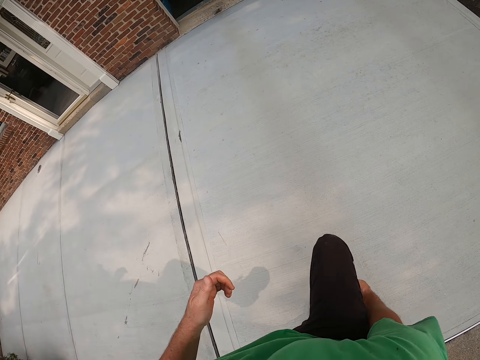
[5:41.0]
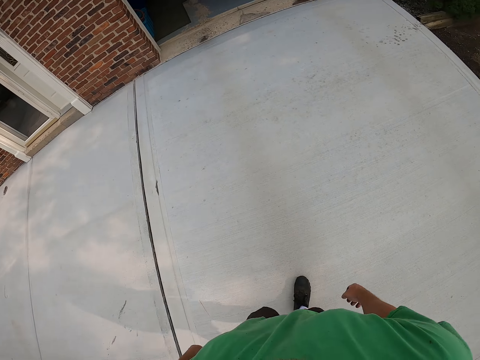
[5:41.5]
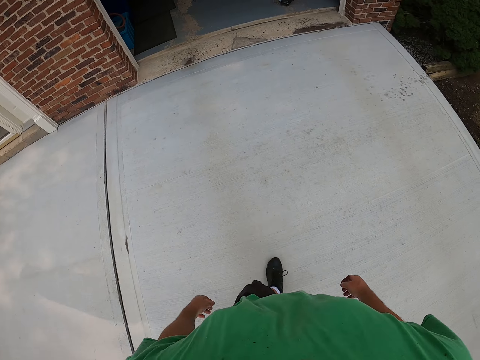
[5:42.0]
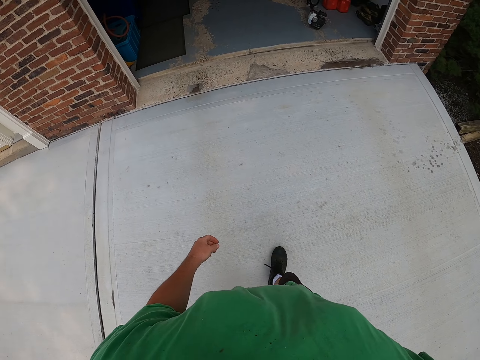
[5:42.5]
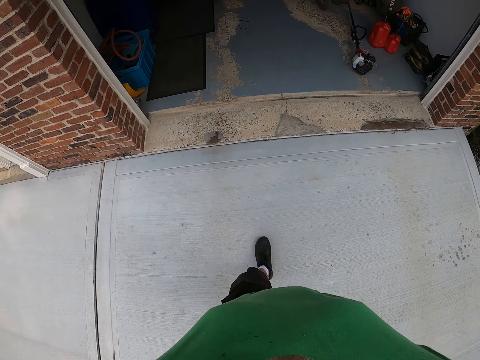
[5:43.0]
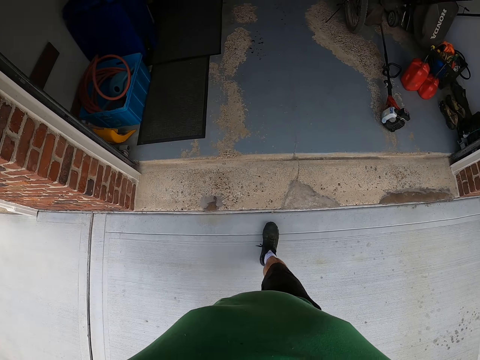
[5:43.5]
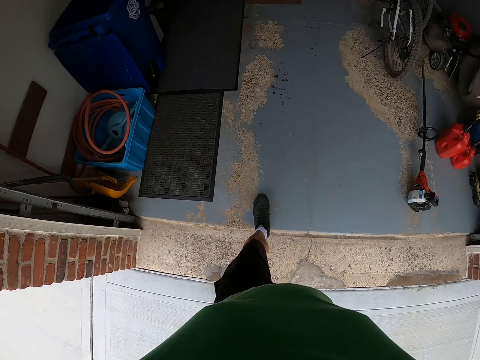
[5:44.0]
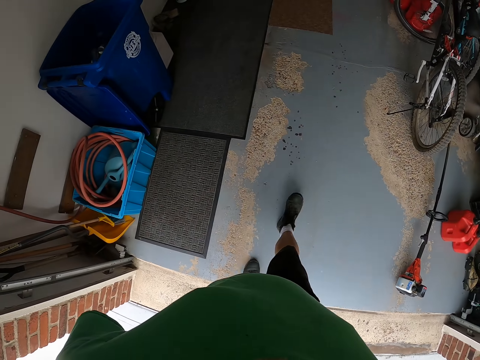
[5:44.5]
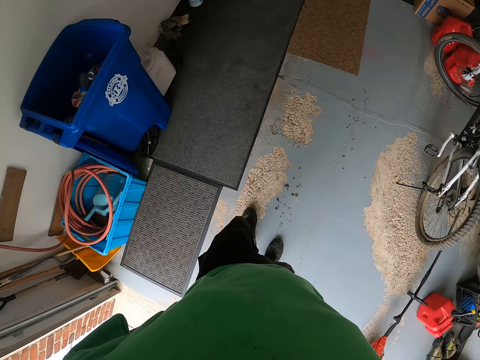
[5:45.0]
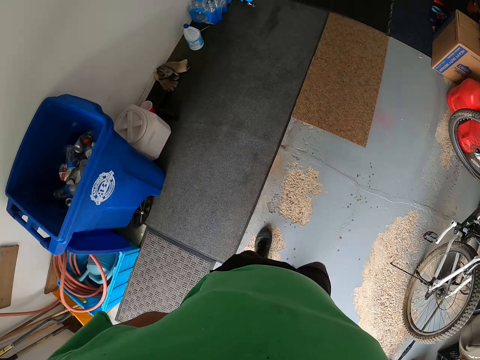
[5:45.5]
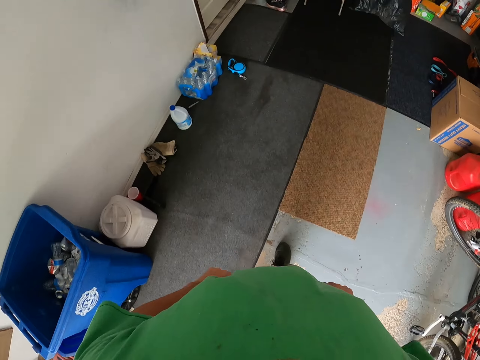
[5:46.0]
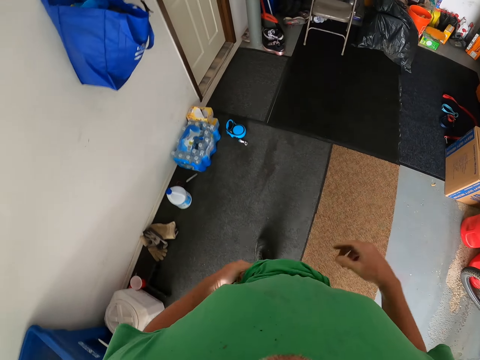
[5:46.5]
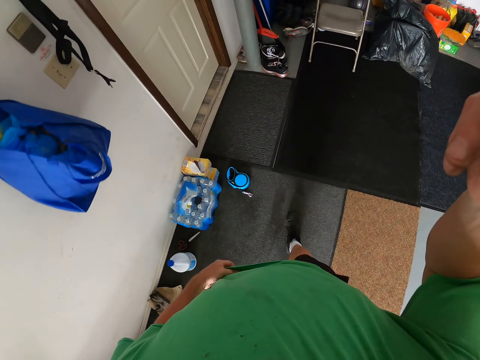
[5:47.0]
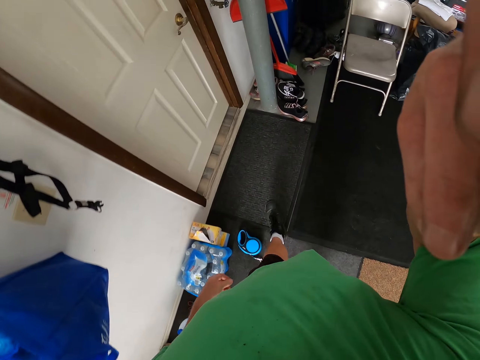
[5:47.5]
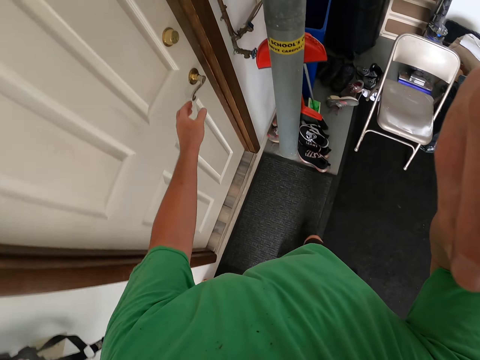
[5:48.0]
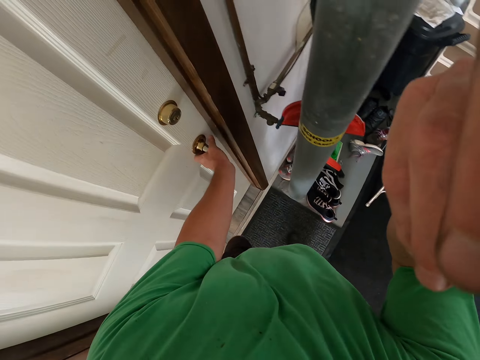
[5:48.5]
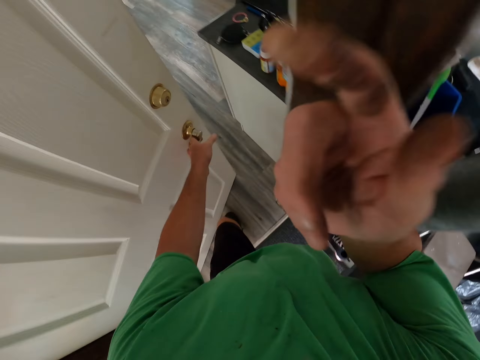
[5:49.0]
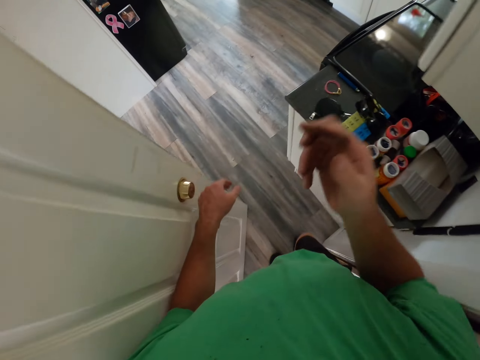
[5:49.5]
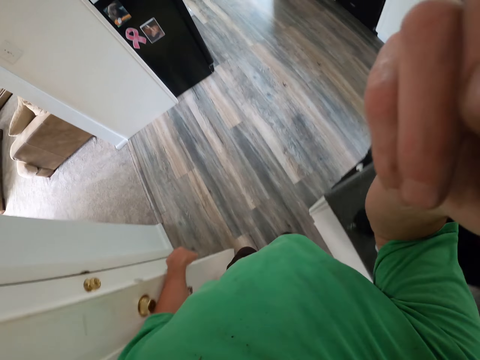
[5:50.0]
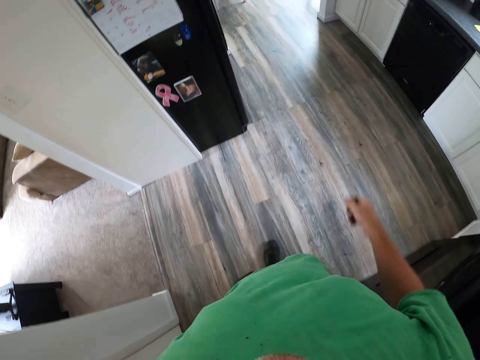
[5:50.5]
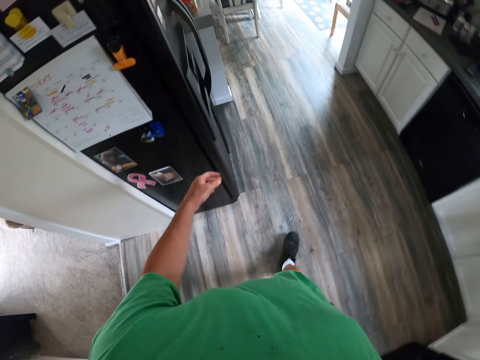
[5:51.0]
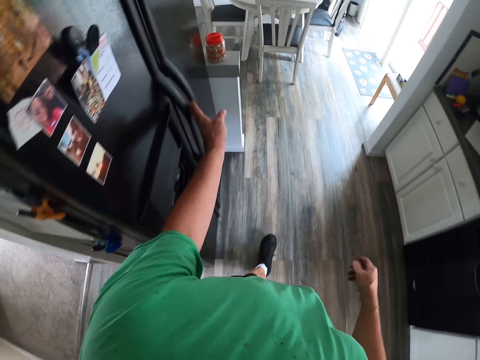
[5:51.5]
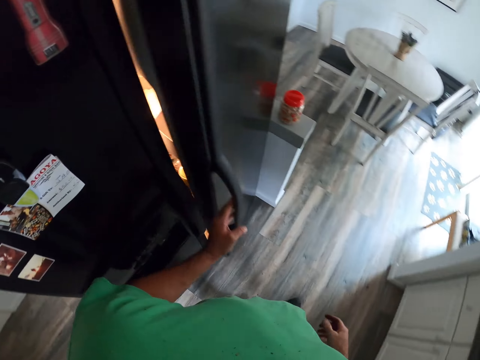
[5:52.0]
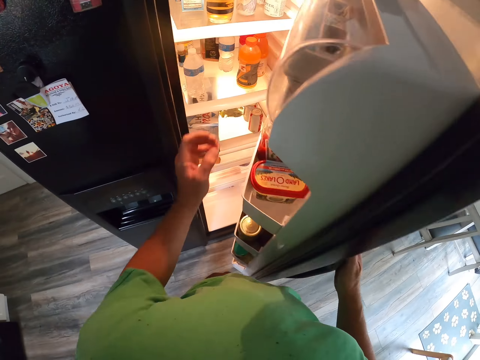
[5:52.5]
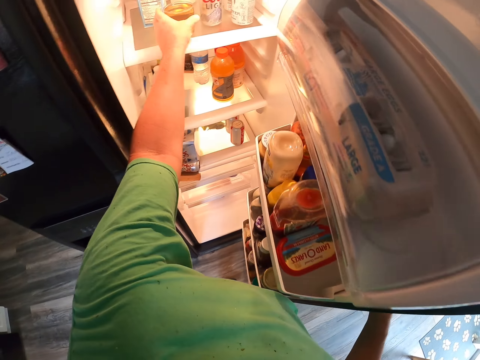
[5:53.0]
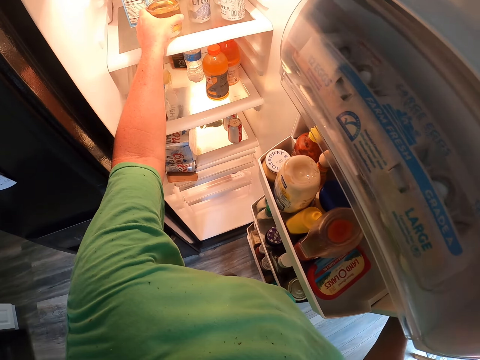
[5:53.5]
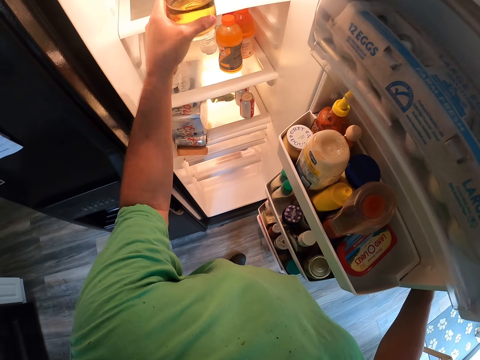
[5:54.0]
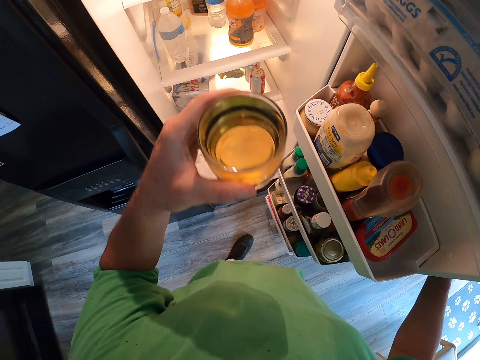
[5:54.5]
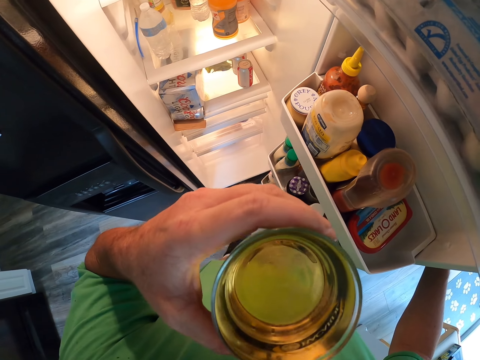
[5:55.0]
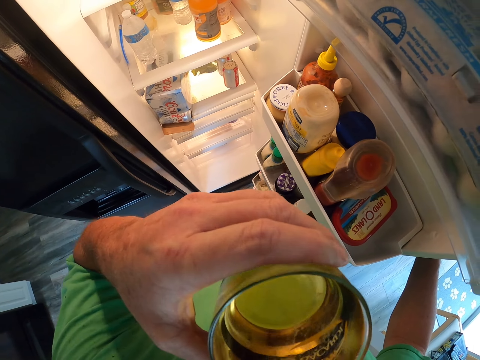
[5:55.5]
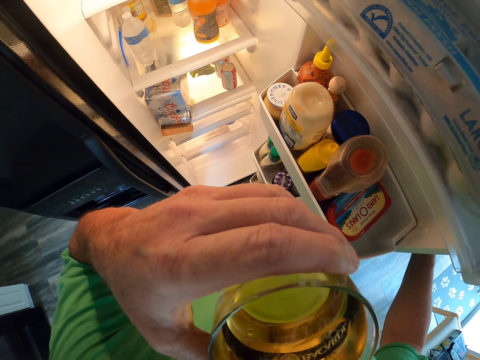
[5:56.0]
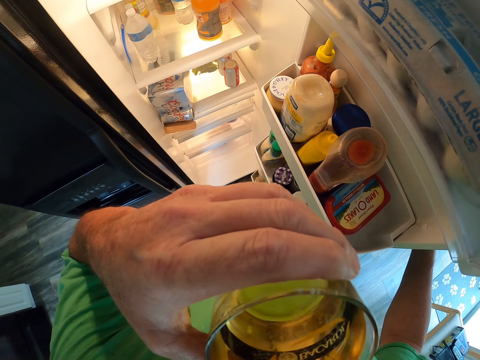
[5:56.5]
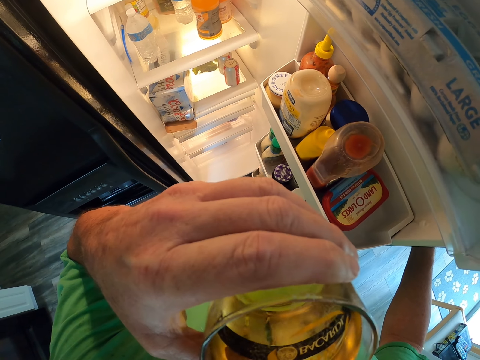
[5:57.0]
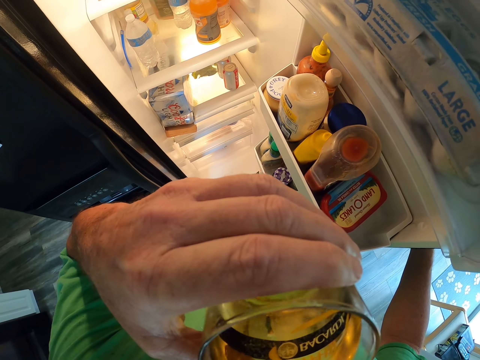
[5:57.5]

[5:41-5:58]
The camera wearer touches the face. He removes the hand from the camera. He lifts his leg and returns the leg down. He walks around. He walks in a room. He pulls his trouser. He raises his hand and adjusts the head camera. He opens the door. He removes his hand from the camera. He puts the hand down. He raises his hand and adjusts the head camera. He removes his hand from the camera. He puts the hand down. He walks into another room. He opens a fridge. He takes the glass with wine. He drinks the wine.

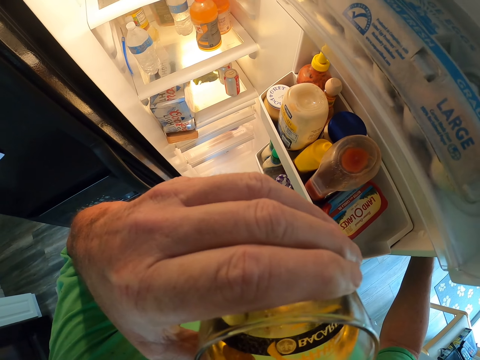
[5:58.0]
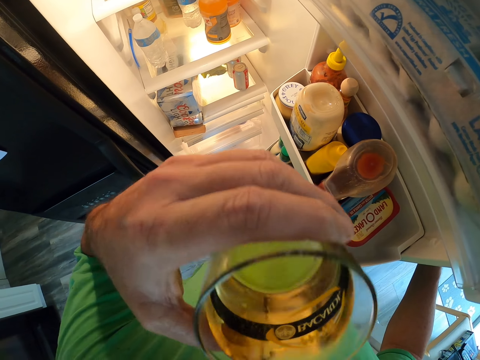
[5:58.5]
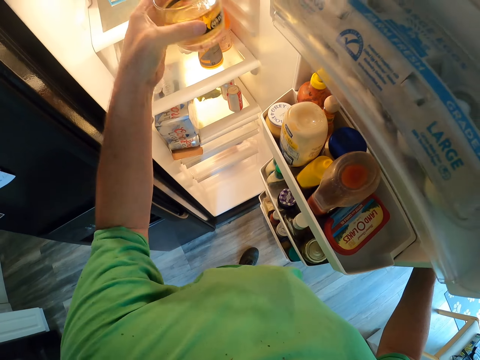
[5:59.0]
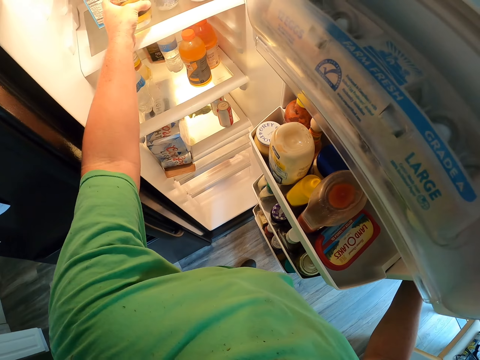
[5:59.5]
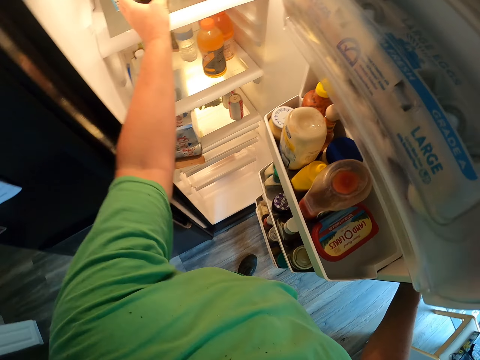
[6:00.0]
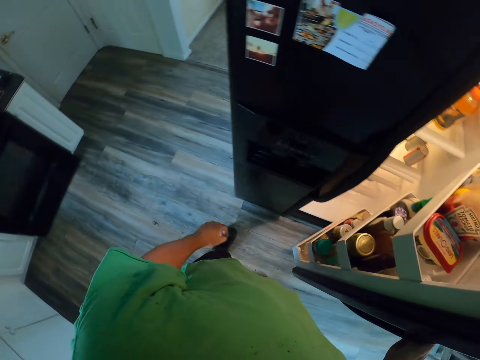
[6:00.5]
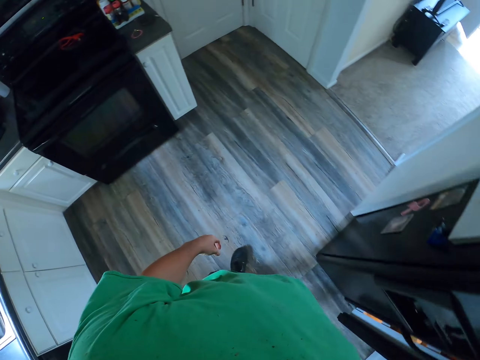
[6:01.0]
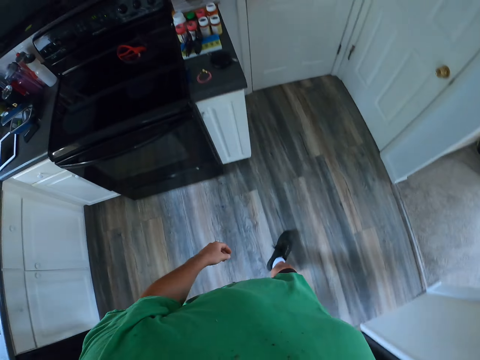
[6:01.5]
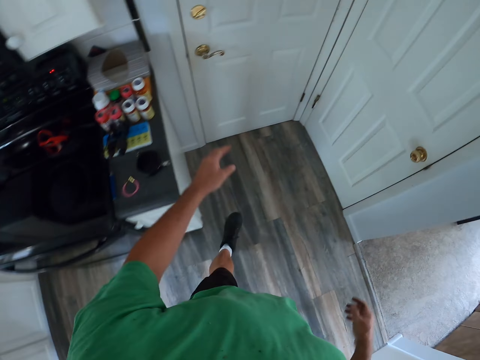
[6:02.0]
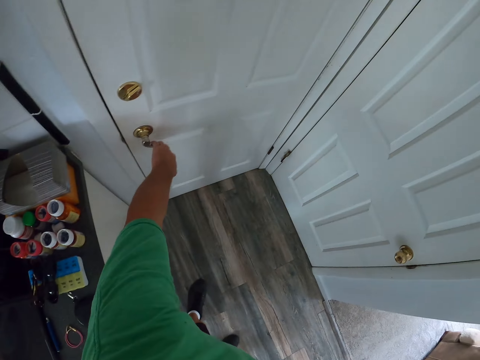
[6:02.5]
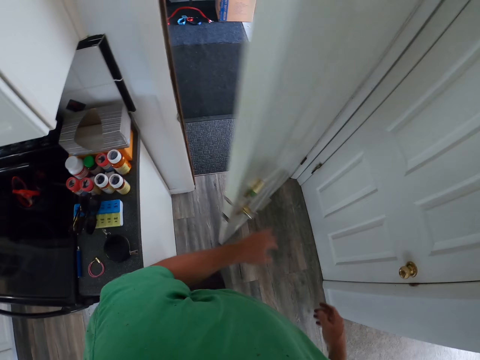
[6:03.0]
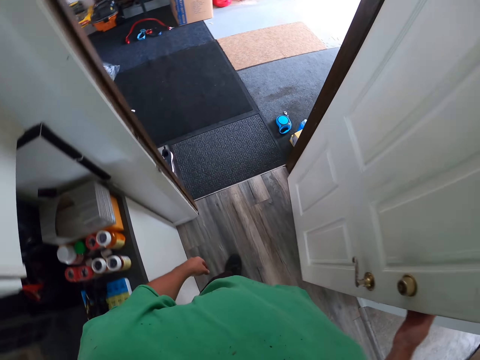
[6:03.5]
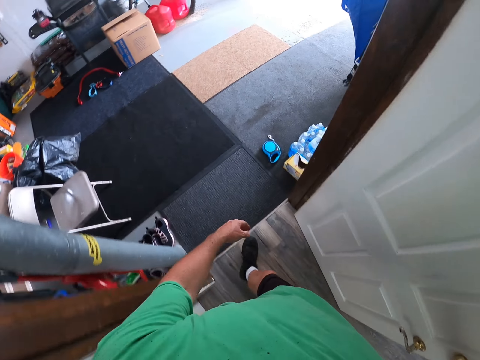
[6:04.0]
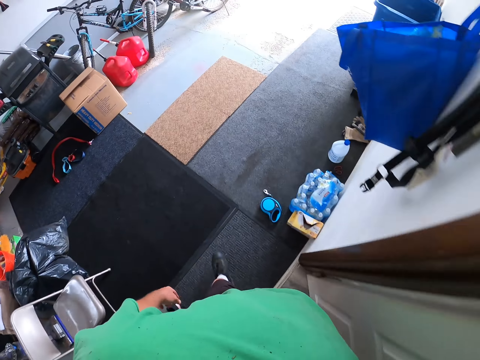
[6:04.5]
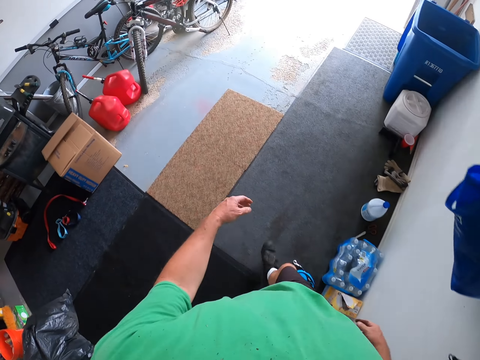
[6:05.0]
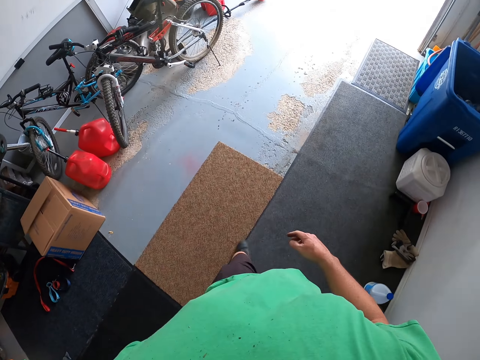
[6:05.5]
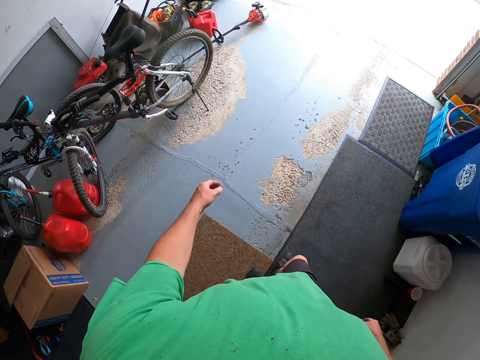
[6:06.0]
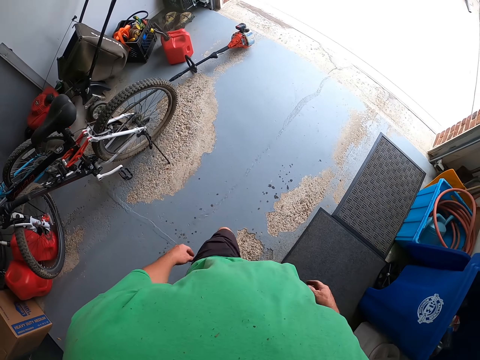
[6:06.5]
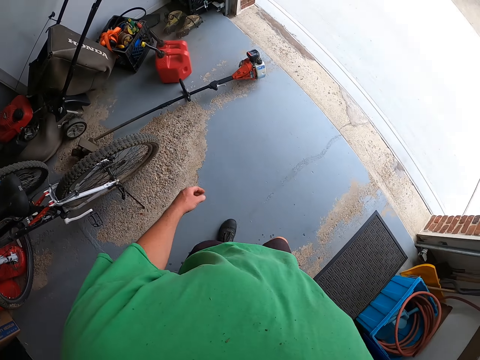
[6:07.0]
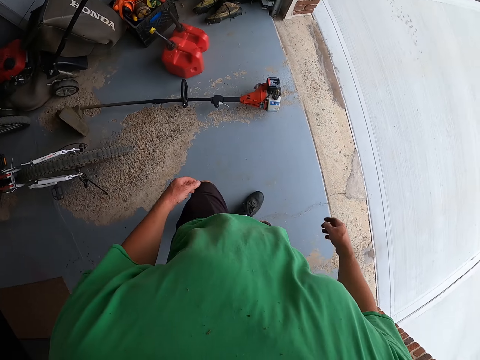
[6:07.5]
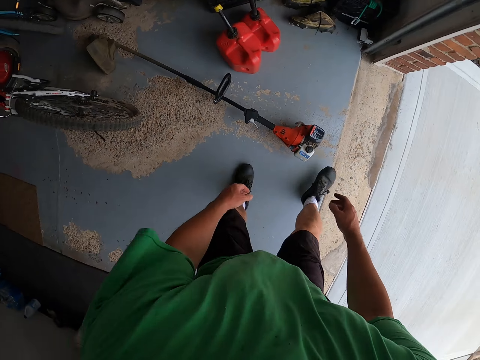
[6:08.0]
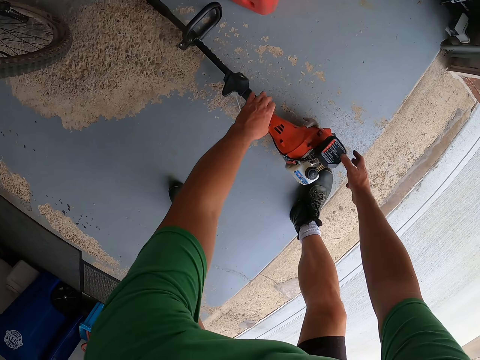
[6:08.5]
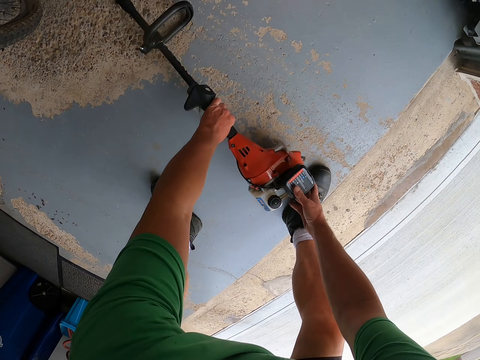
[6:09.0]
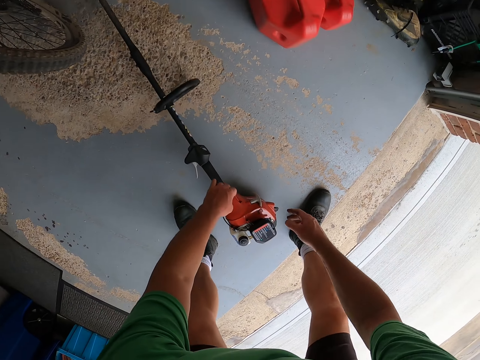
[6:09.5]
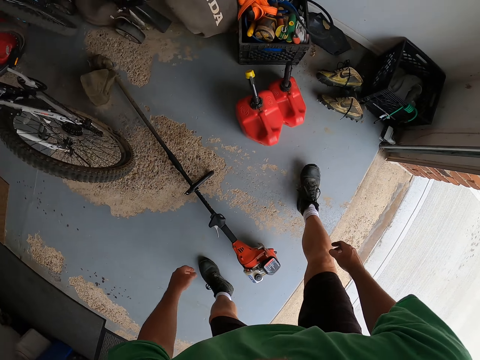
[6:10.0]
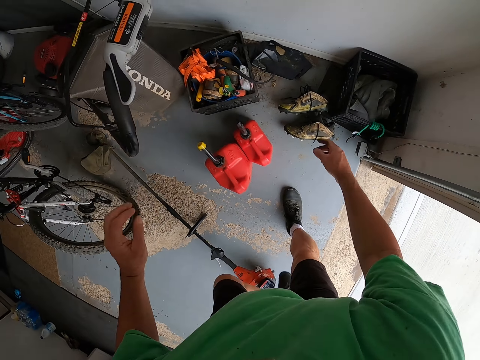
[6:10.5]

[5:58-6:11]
The camera wearer puts the glass in the fridge. They close the fridge. They walk. They open a door of the room. They close the door. They walk around the room. They bend. They move a cordless grass trimmer on the floor. They stand up.
